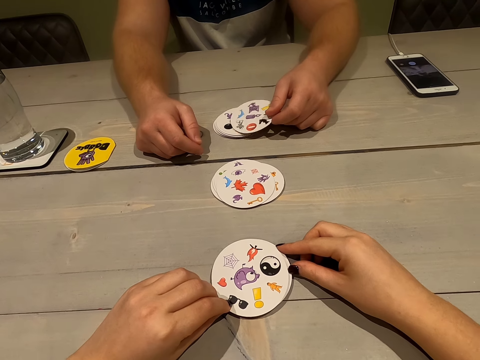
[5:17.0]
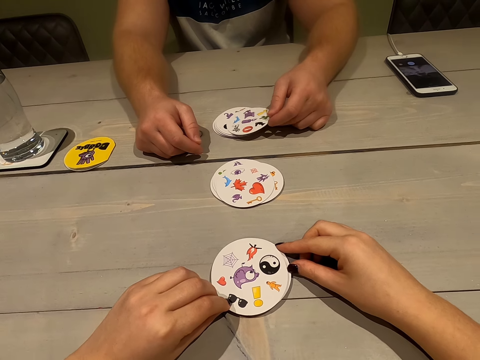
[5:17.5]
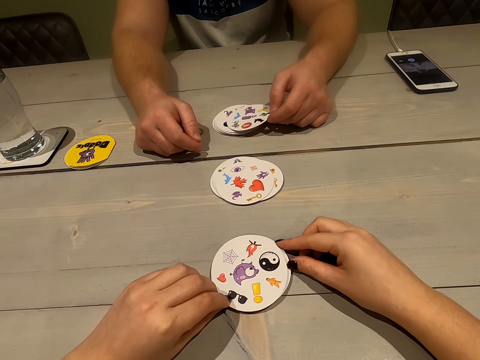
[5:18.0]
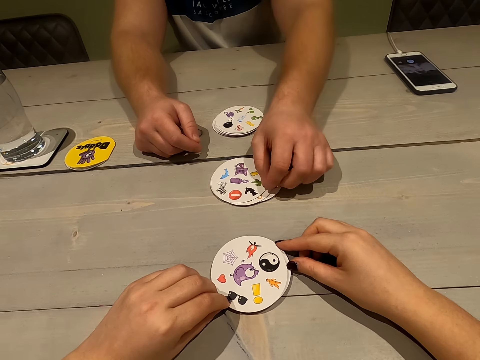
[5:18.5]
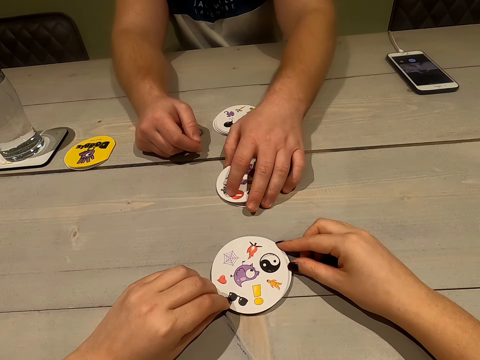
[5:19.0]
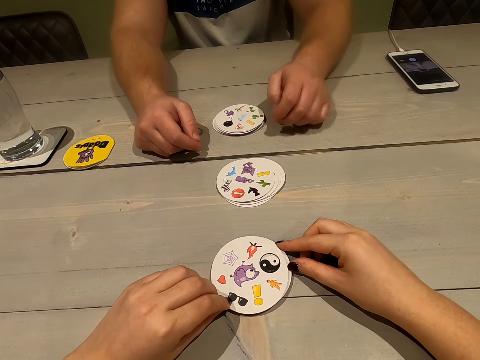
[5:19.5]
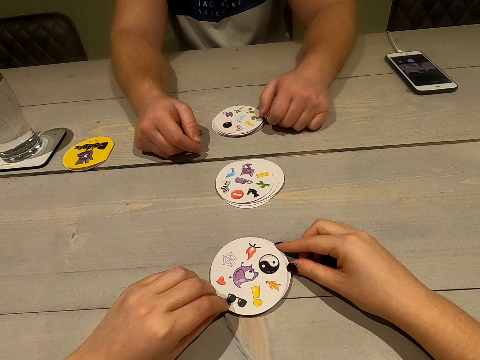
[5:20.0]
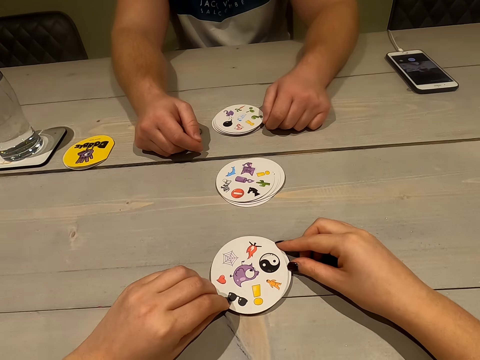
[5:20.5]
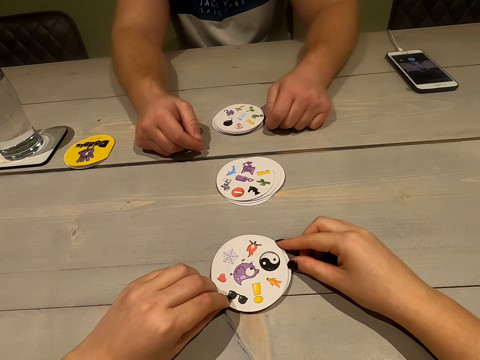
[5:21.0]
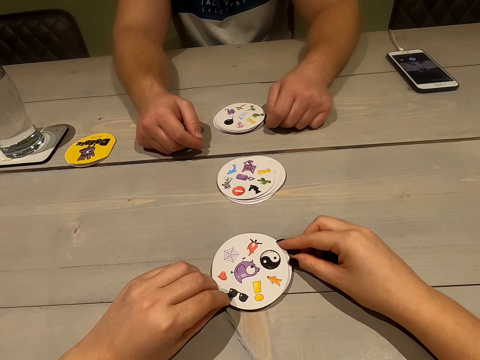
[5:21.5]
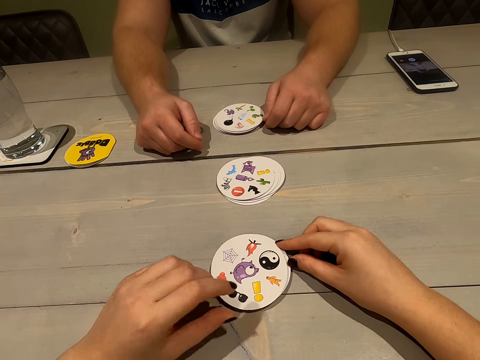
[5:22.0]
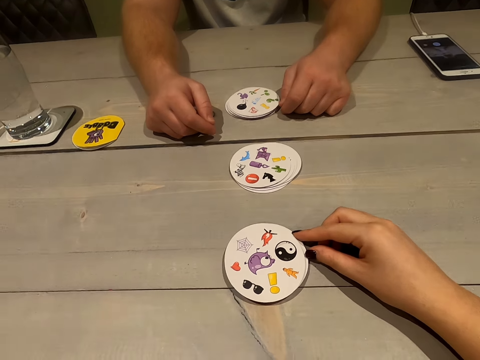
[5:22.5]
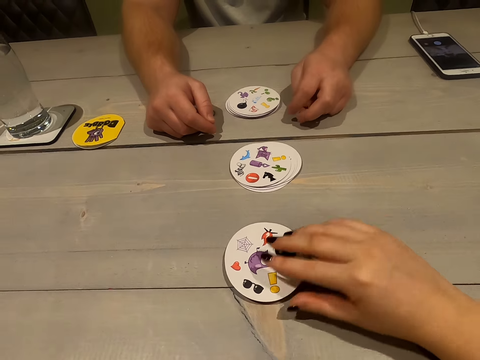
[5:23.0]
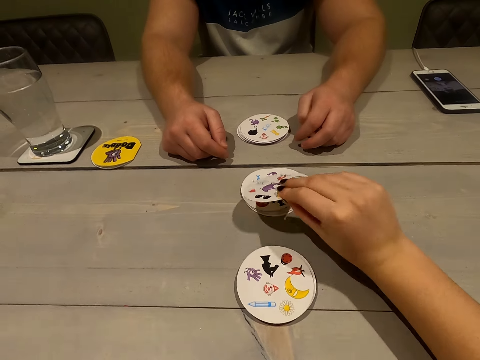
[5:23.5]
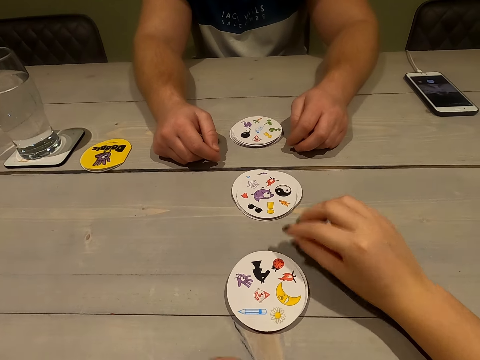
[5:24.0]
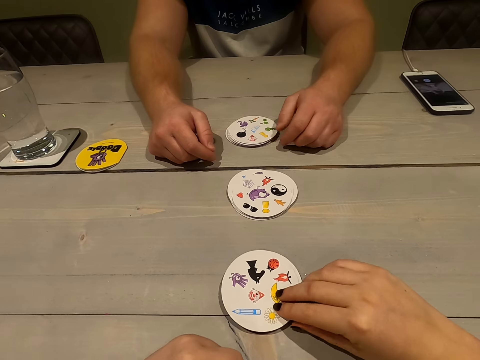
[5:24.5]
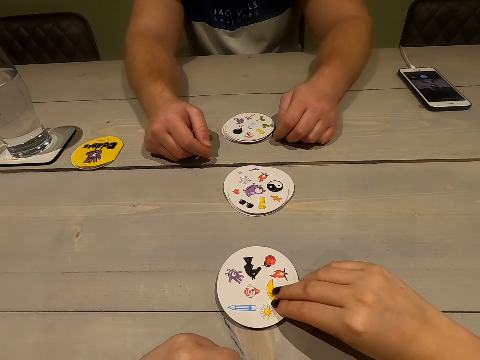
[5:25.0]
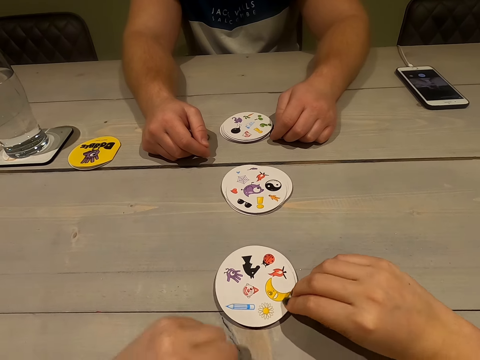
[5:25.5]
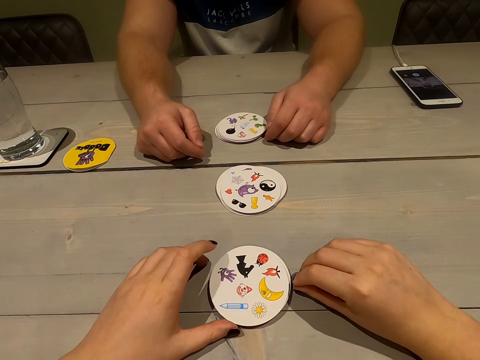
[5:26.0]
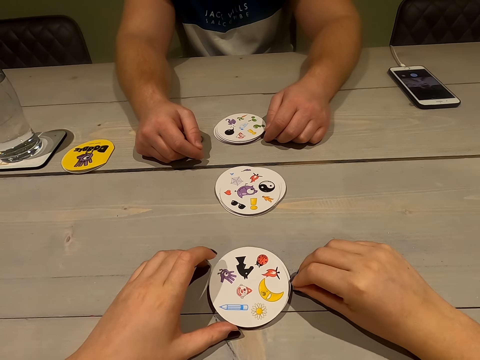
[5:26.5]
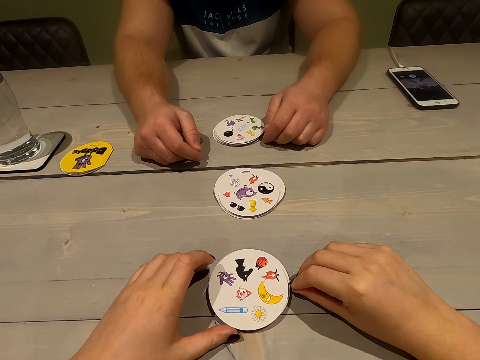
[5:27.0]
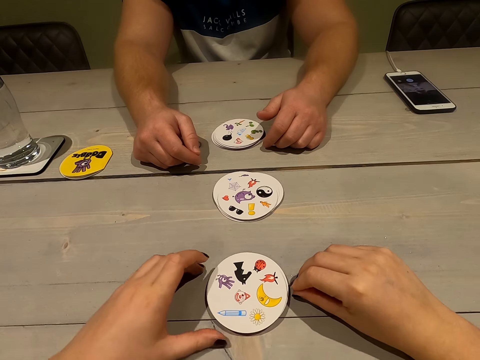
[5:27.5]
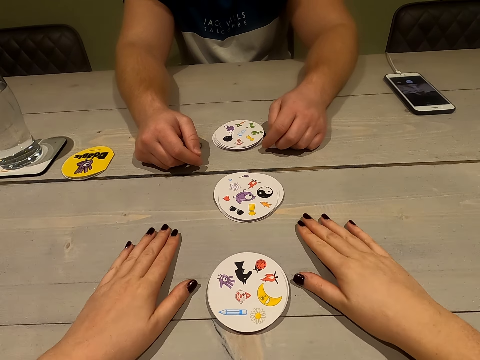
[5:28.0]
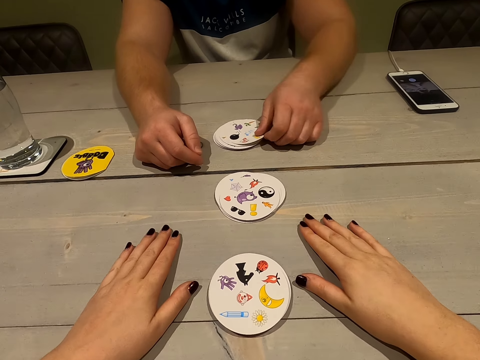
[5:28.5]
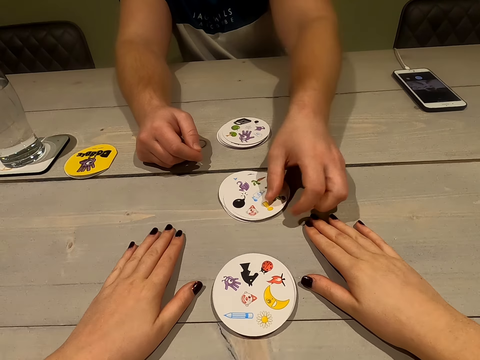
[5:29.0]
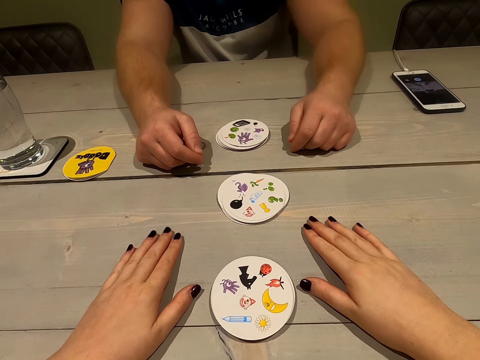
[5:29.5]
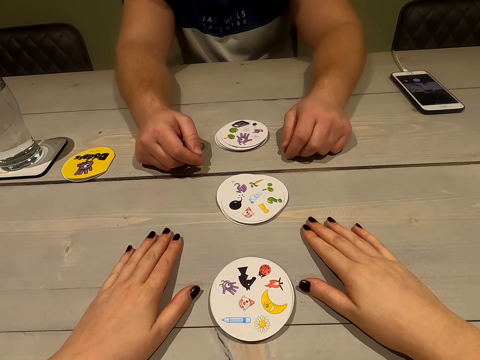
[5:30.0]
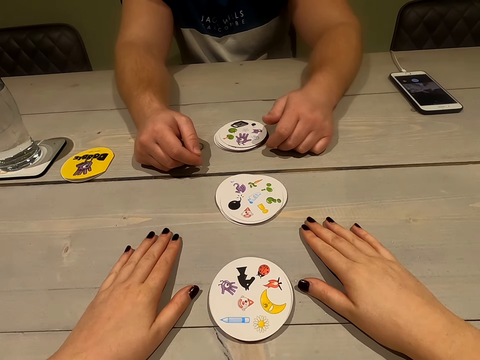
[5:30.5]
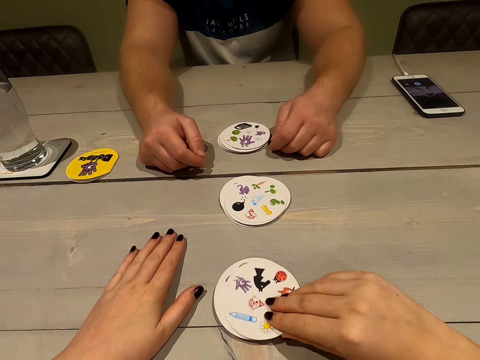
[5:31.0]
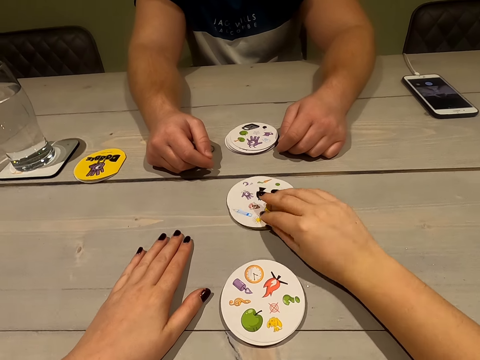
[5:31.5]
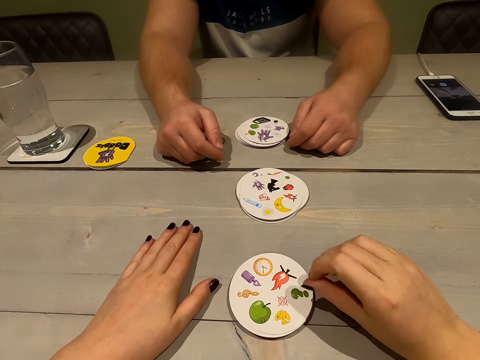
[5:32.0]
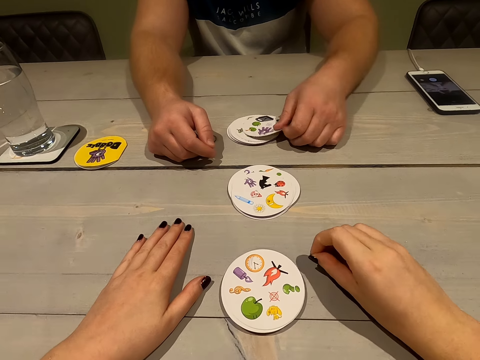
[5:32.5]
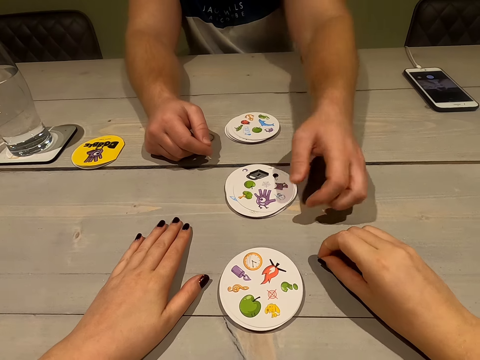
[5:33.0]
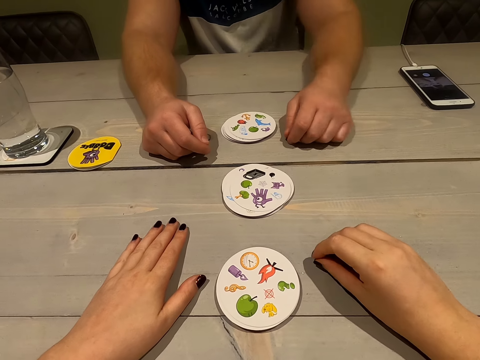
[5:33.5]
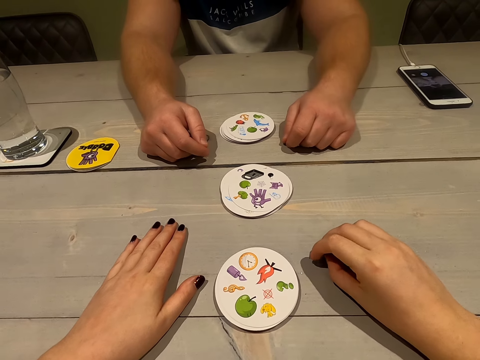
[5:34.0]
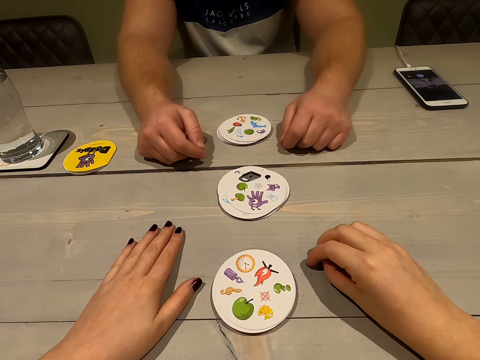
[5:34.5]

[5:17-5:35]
A man plays a card. The camera wearer moves his hand. He places a card on the table. He thinks loudly and places both hands on the table. The man places a card on the table. The camera wearer places a card on the table. The man places a card on the table.

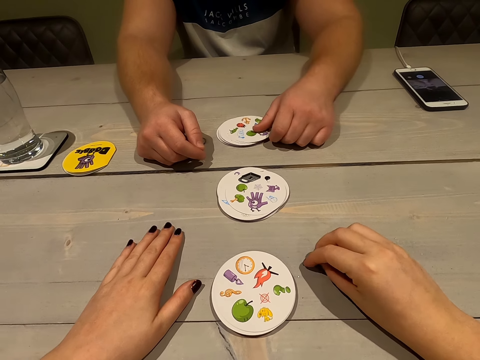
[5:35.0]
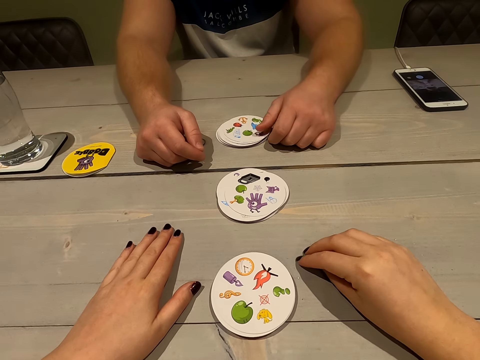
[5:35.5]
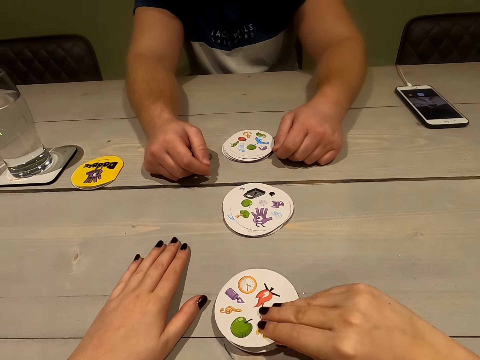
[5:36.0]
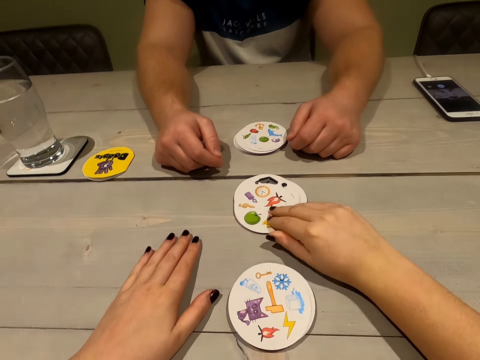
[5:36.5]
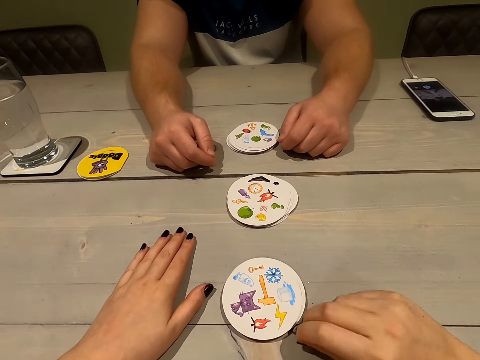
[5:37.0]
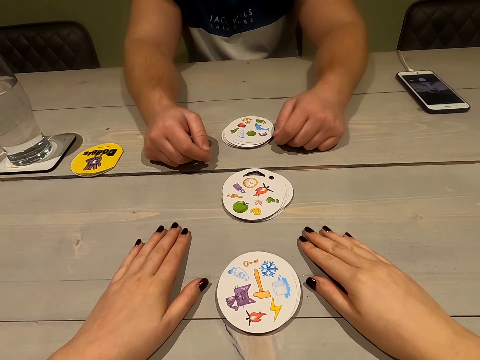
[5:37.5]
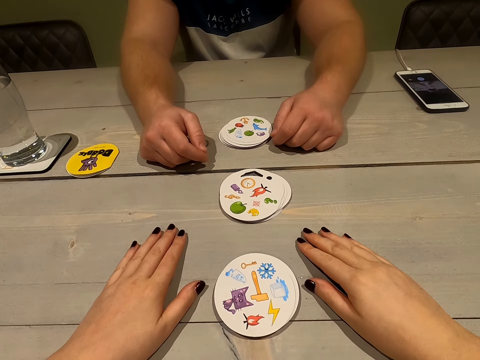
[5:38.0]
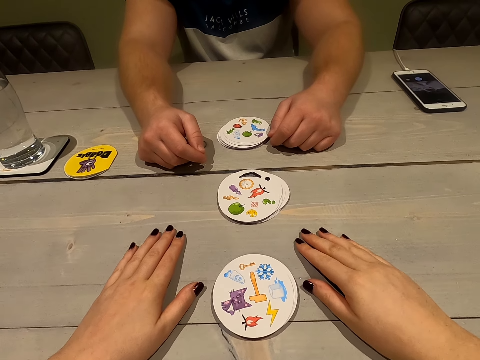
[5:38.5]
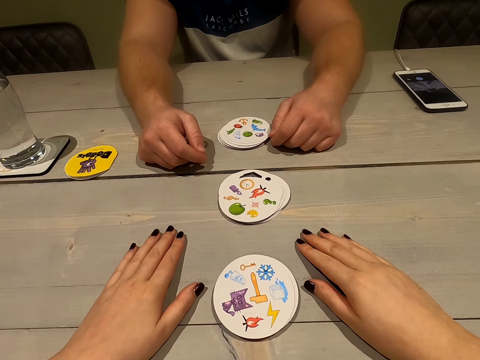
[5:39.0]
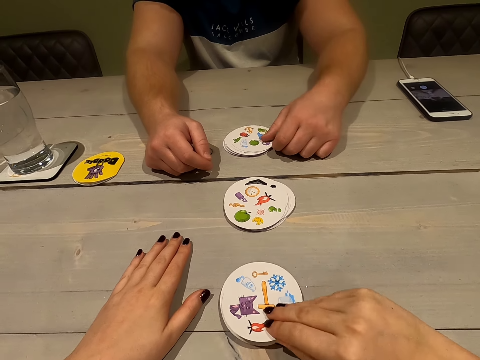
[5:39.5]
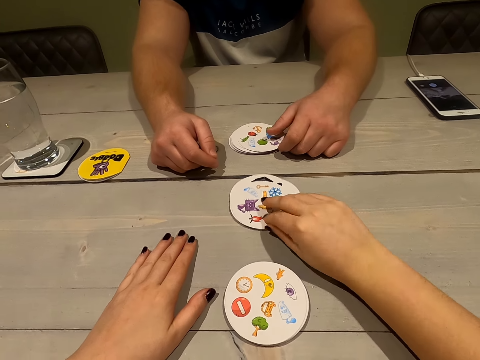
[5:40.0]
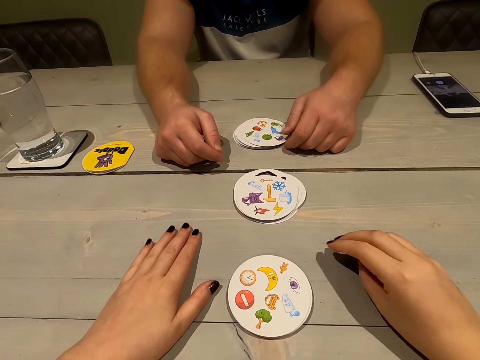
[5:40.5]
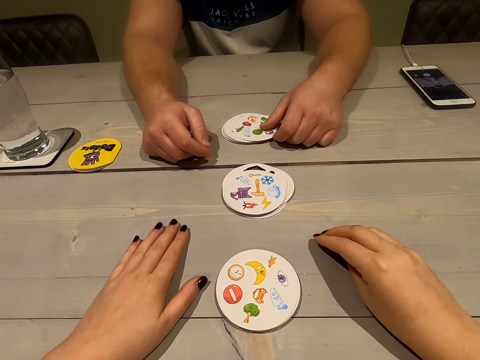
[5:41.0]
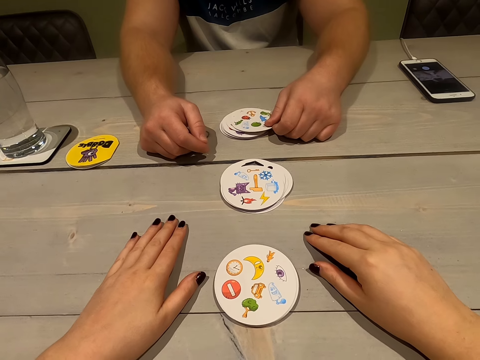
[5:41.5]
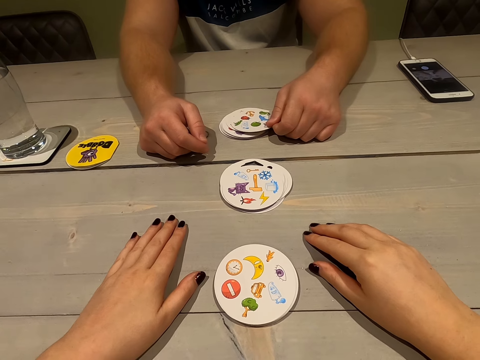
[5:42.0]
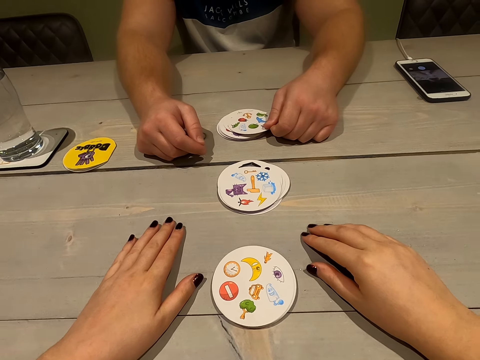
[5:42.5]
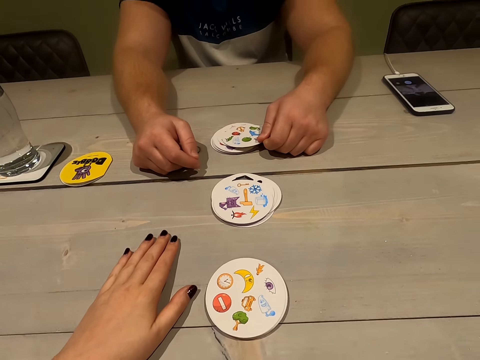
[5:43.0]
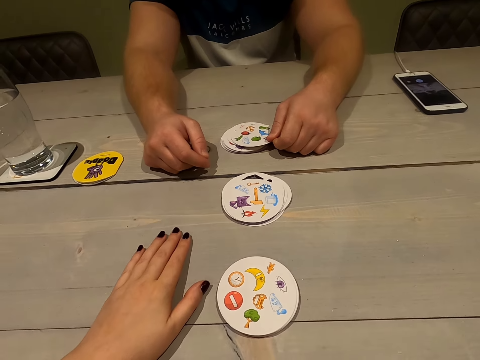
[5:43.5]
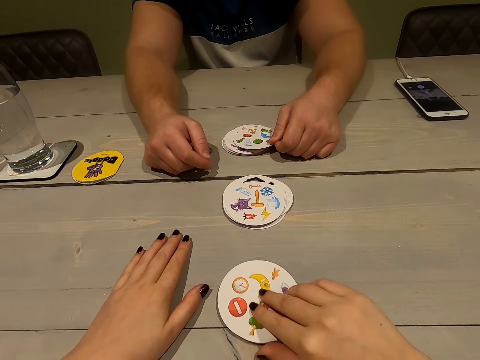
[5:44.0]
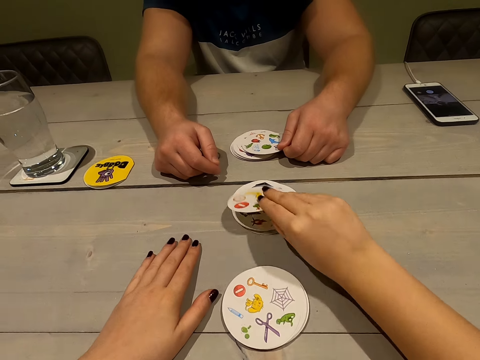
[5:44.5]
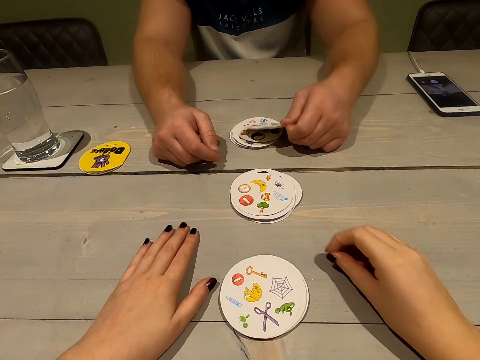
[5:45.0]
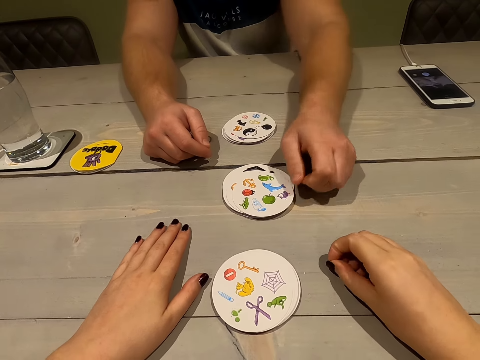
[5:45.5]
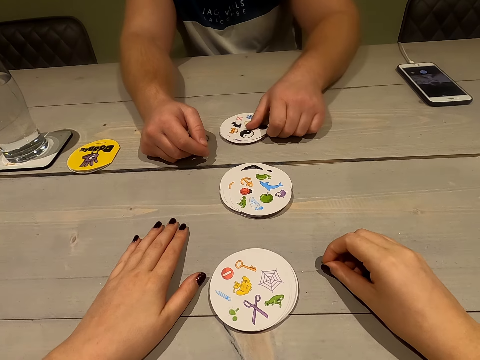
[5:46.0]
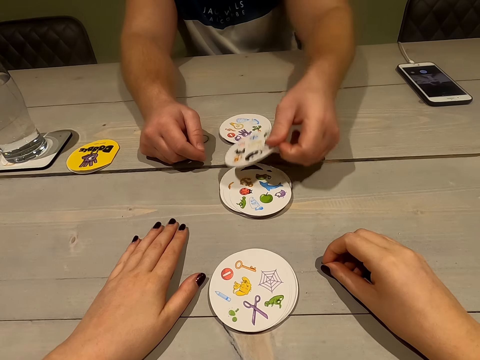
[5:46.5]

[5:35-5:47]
A man moves the card. The camera wearer places a card on the table. They think loudly and play the card. The man moves the right hand. The camera wearer plays a card. The man places a card on the table.
